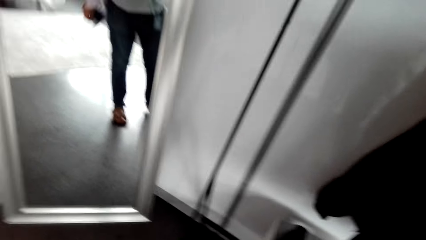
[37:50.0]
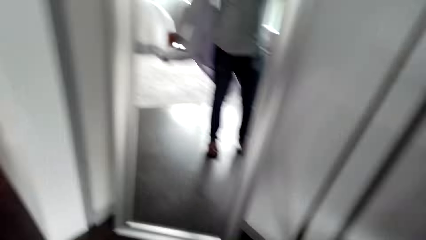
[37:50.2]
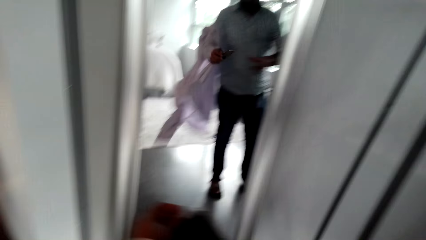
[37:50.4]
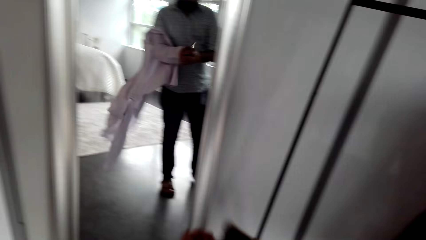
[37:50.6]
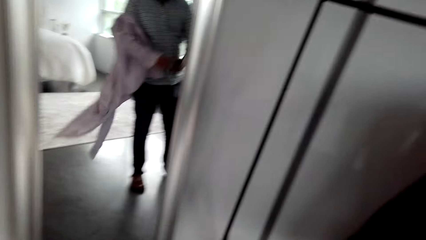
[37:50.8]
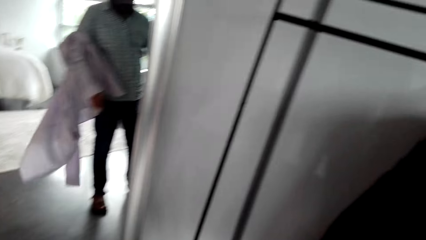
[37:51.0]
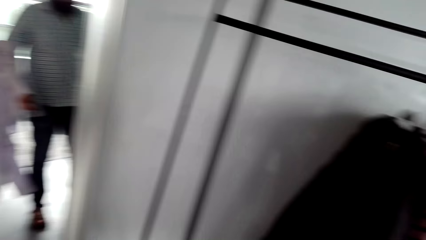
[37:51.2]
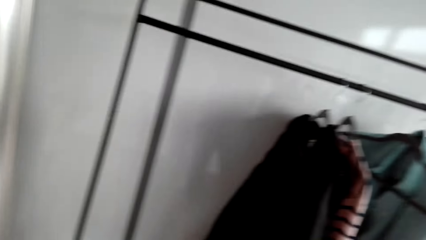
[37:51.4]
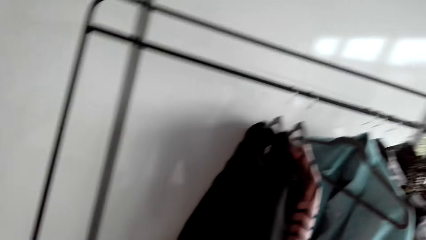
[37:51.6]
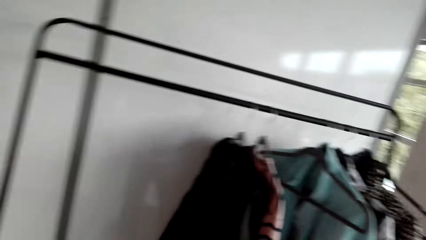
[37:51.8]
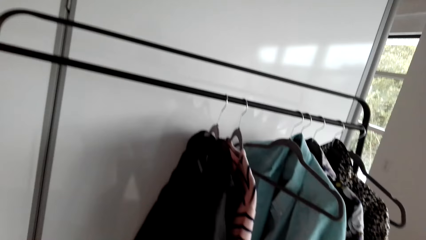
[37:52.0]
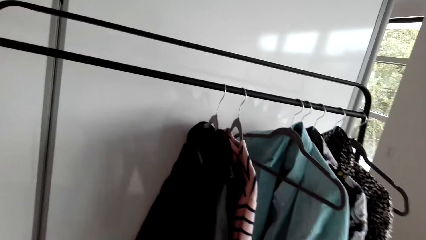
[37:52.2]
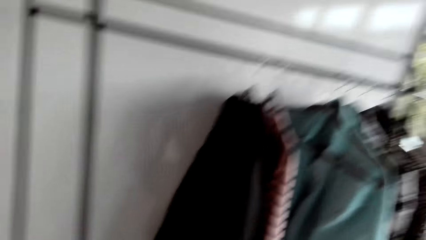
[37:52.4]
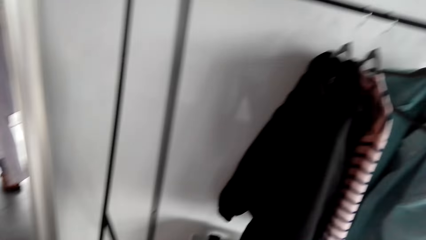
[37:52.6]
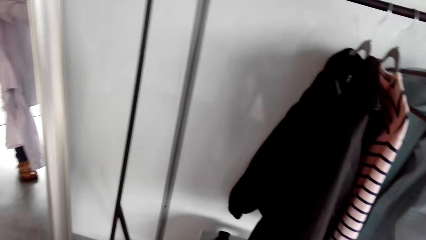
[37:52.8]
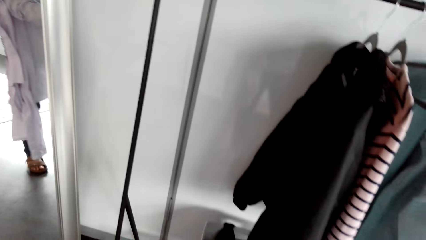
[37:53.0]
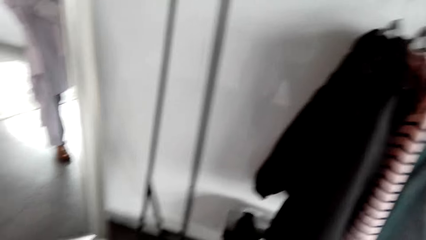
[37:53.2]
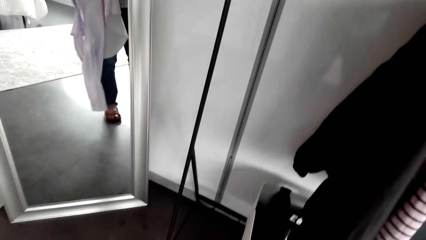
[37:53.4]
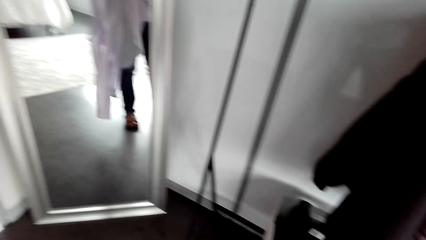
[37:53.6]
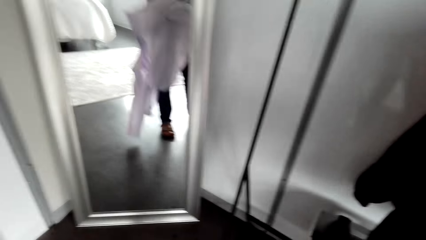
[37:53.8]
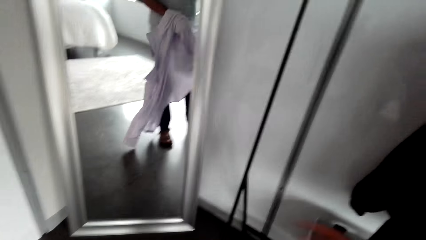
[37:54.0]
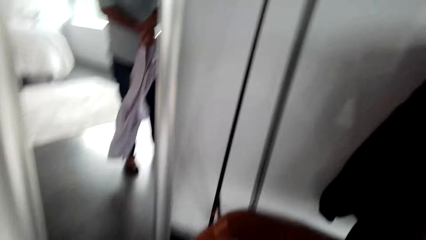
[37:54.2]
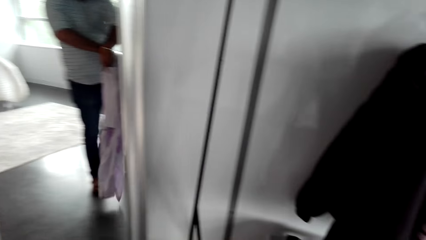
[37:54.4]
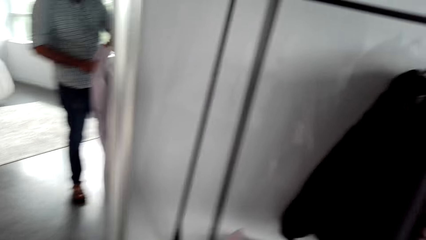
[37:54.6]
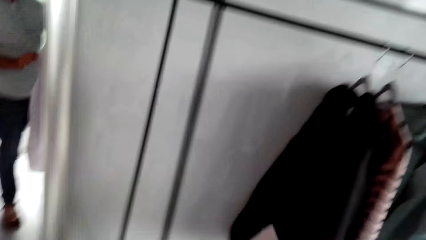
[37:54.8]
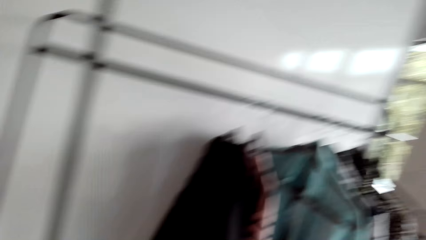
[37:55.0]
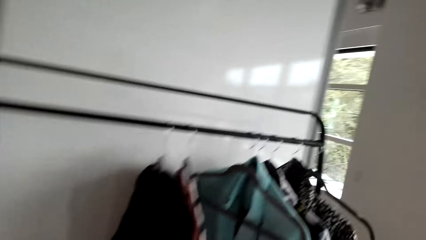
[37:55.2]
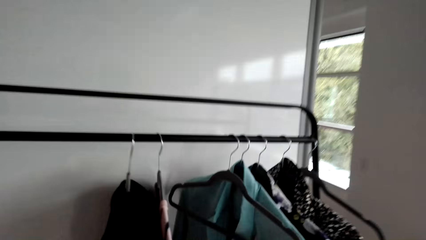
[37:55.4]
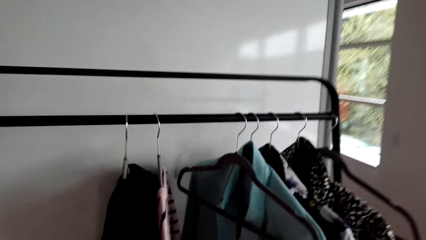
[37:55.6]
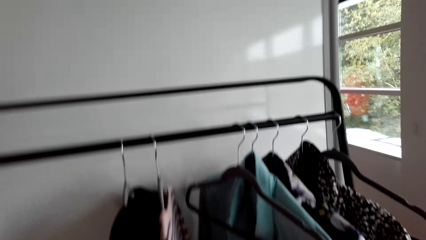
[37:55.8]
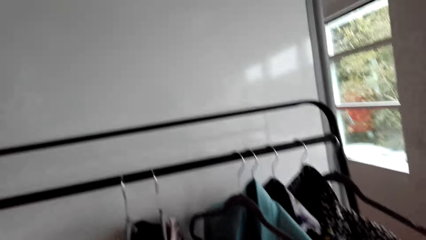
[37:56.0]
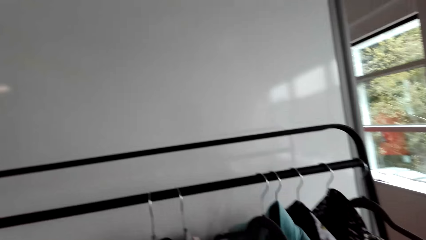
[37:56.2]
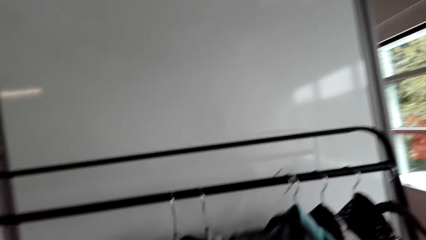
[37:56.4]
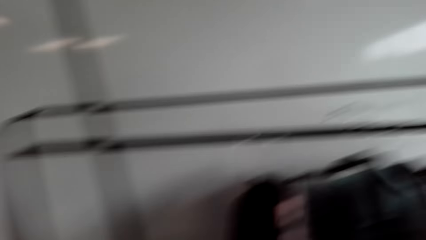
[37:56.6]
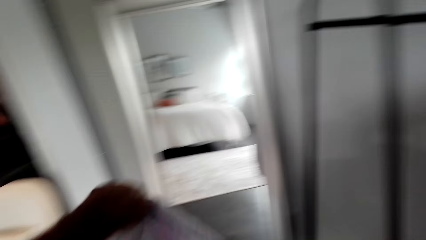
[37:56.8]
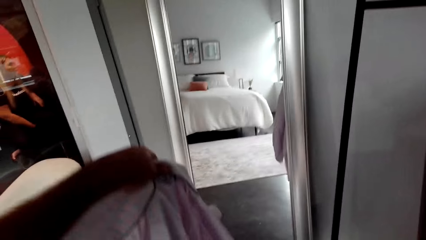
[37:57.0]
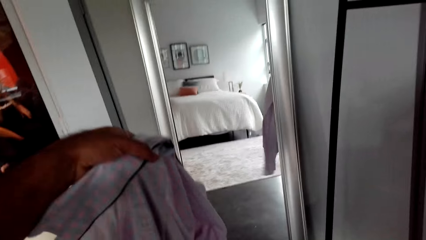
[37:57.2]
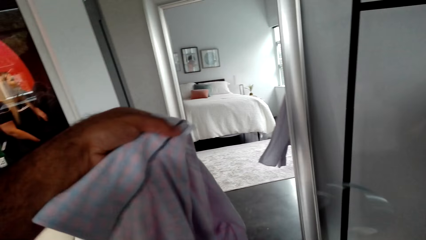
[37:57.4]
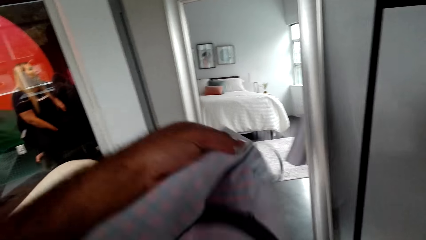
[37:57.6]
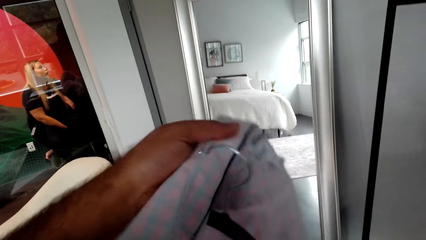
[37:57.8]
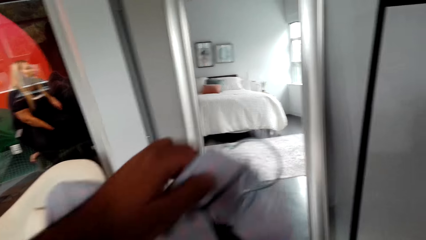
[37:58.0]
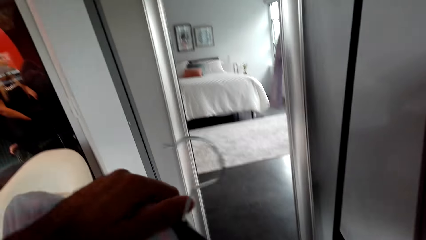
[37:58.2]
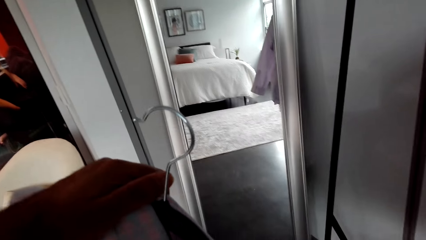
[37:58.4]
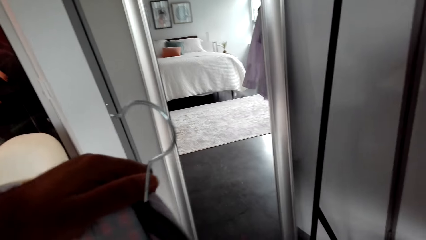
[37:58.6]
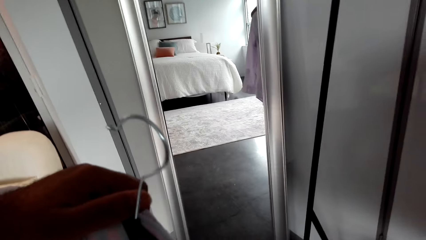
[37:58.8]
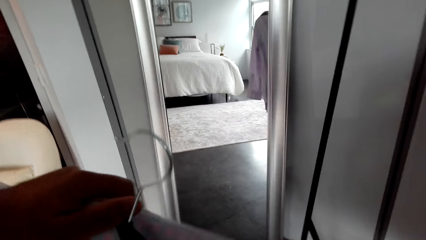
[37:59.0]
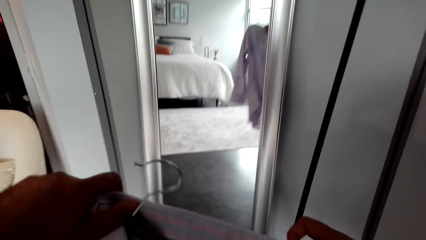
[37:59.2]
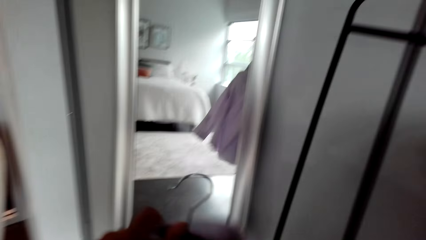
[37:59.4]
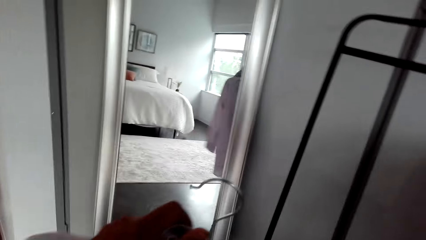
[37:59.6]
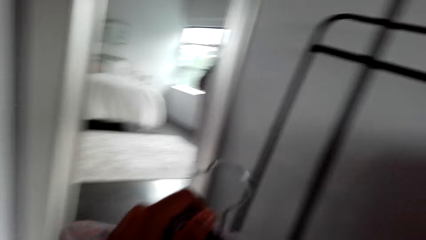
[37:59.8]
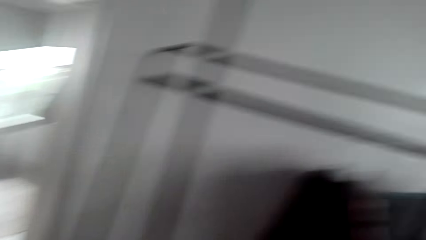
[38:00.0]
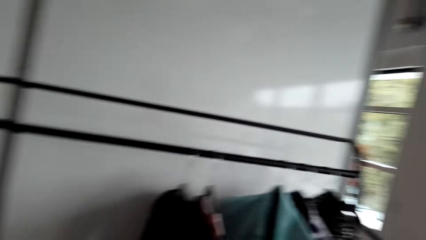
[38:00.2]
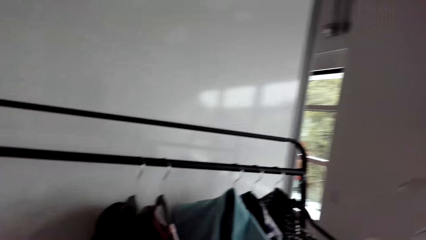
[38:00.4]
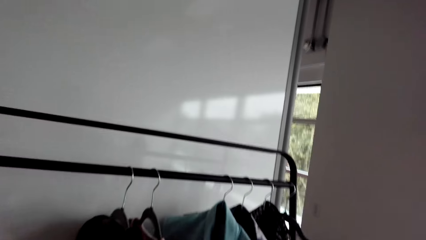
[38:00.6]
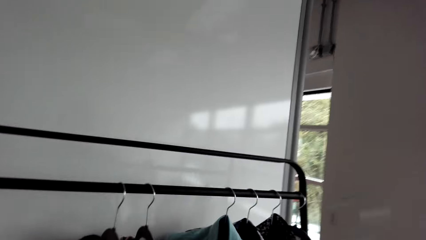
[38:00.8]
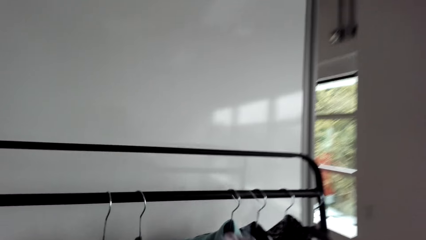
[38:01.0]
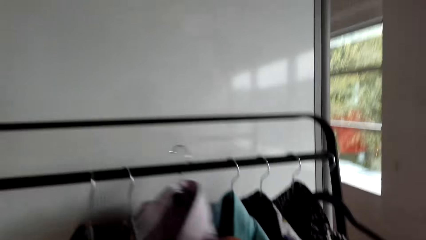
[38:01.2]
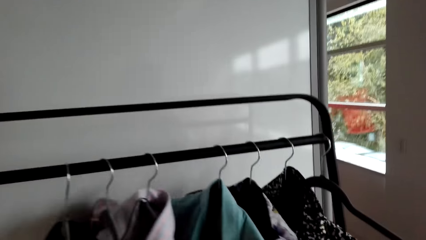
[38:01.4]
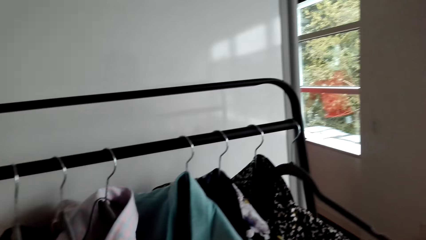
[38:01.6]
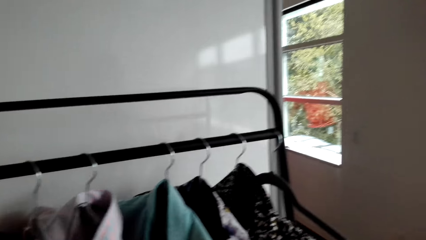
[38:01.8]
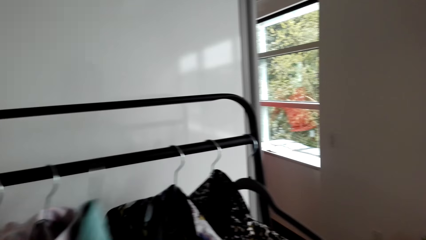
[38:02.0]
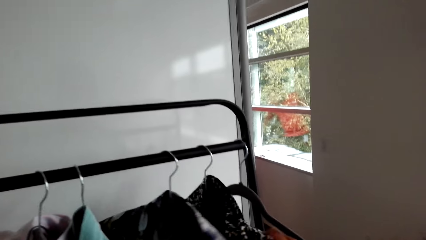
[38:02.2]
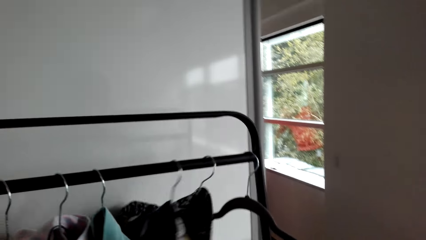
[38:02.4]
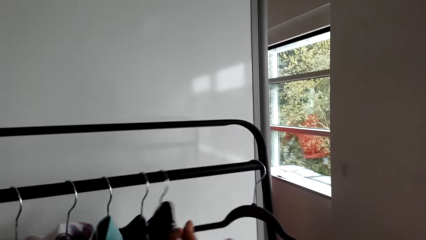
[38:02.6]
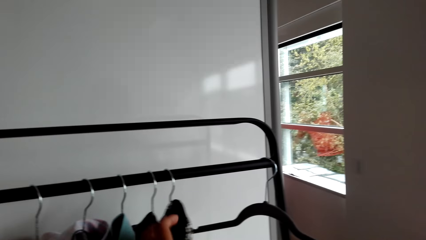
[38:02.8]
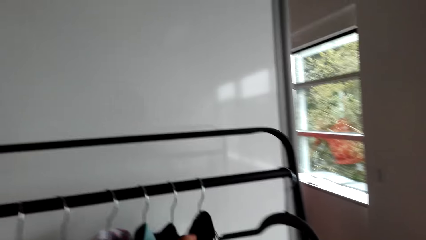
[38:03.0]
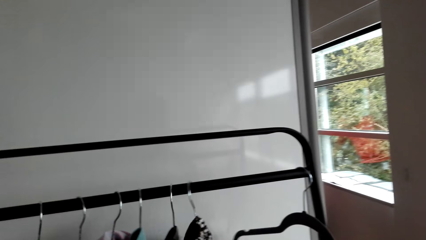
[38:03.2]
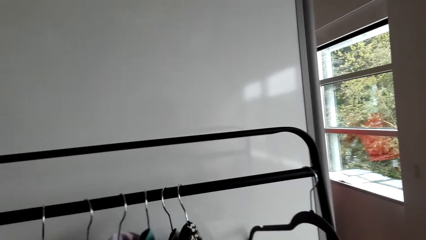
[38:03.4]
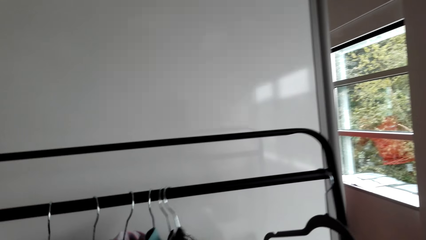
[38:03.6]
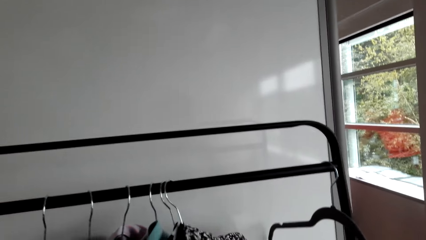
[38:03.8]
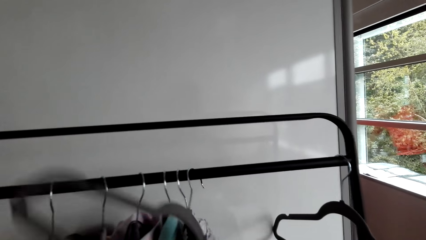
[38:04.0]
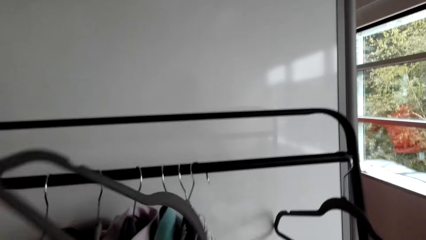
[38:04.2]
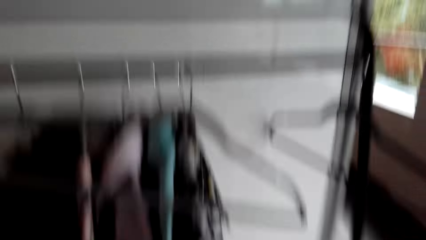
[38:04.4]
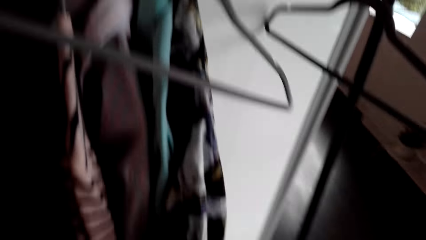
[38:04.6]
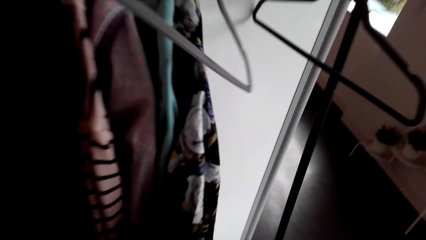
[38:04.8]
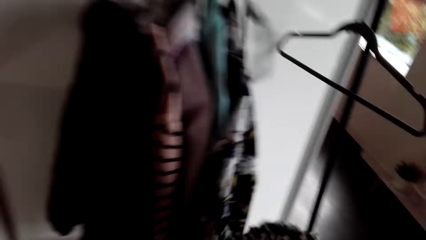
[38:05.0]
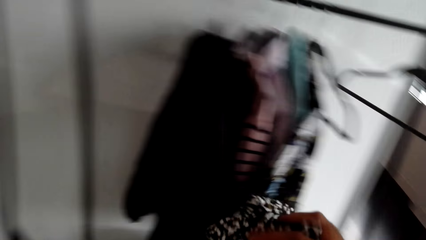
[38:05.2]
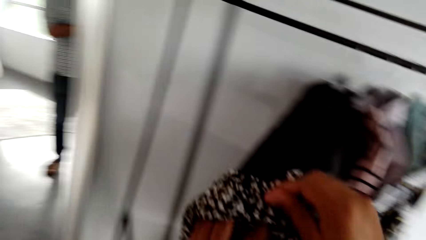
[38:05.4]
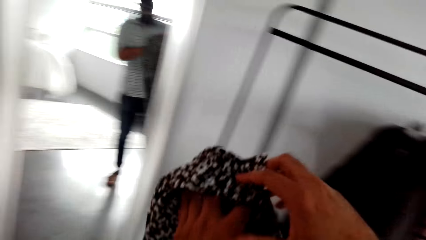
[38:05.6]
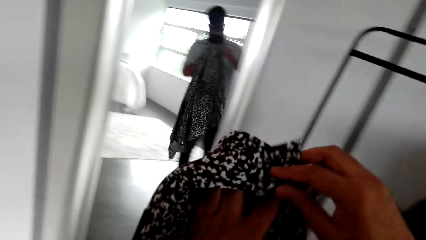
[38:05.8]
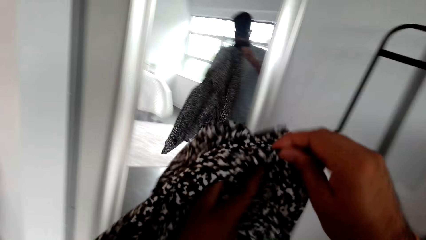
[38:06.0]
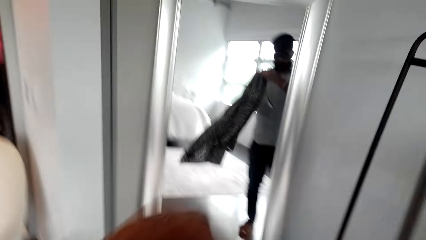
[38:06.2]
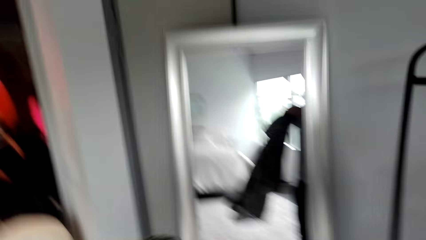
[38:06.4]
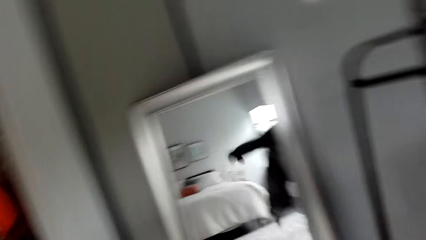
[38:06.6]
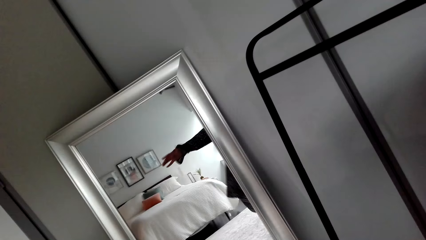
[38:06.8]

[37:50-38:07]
The camera wearer carries the shirt to the clothes rack in the room. They take a hanger from the rack. They put the shirt on the hanger. They hang the shirt on the rack and shift other shirts on the rack. They unhang the shirt from the hanger. They wear the shirt in front of a mirror.
